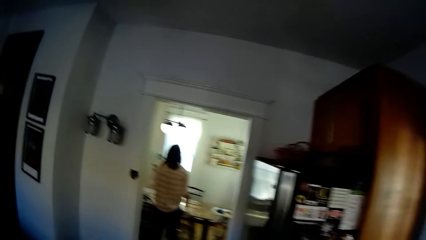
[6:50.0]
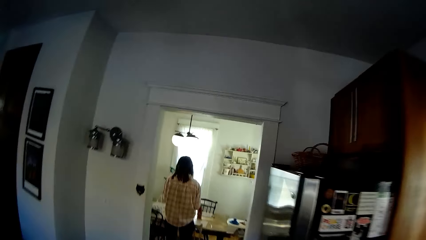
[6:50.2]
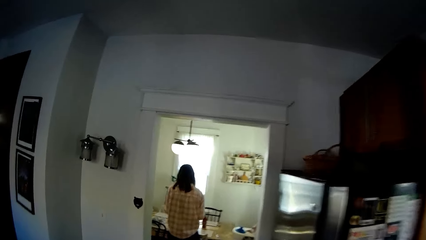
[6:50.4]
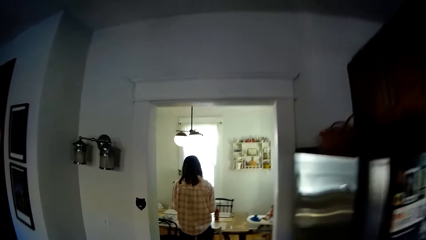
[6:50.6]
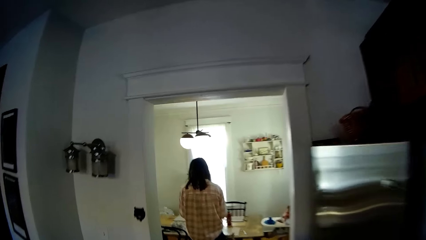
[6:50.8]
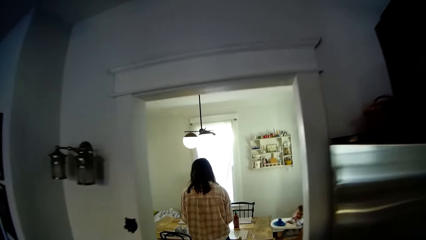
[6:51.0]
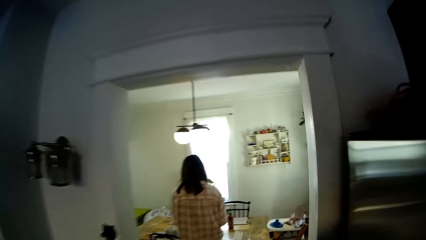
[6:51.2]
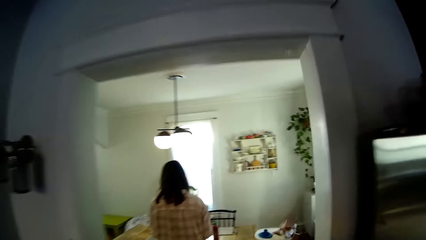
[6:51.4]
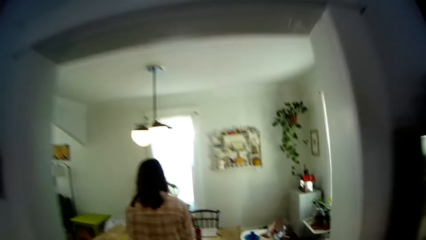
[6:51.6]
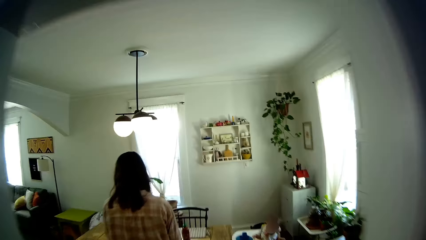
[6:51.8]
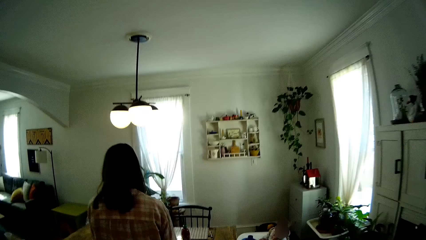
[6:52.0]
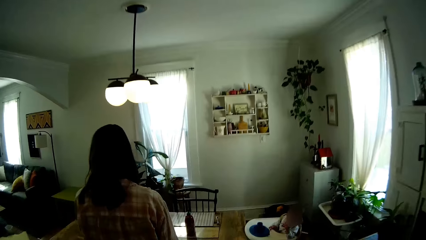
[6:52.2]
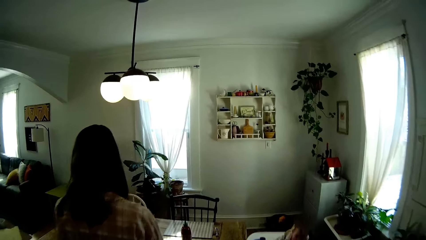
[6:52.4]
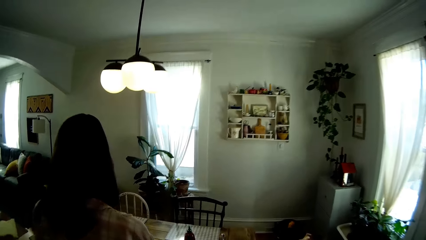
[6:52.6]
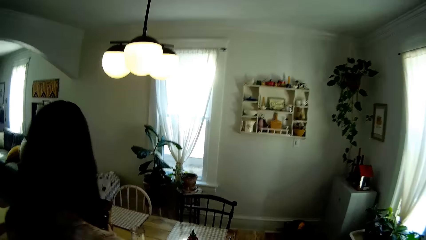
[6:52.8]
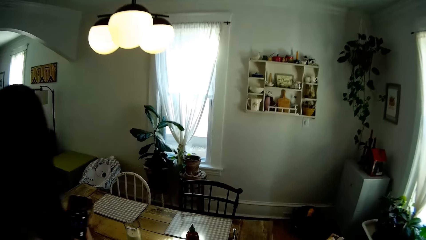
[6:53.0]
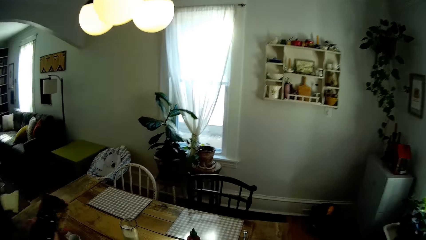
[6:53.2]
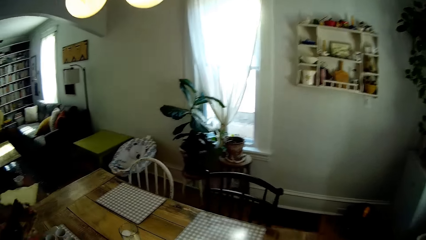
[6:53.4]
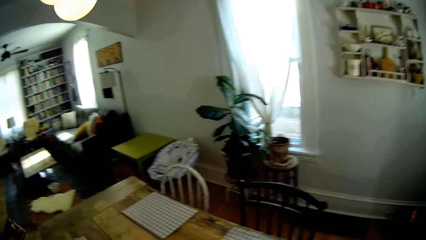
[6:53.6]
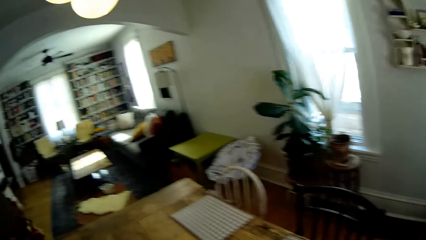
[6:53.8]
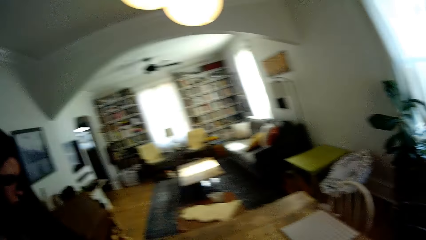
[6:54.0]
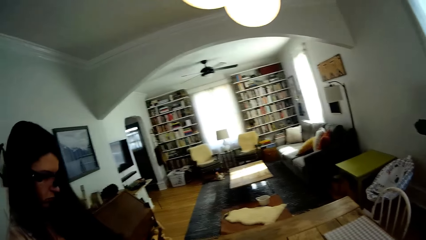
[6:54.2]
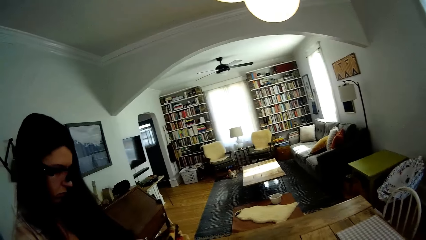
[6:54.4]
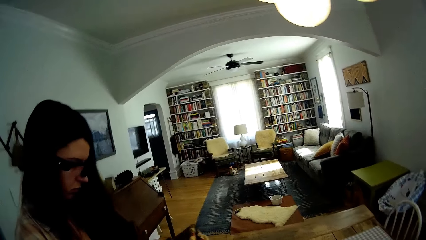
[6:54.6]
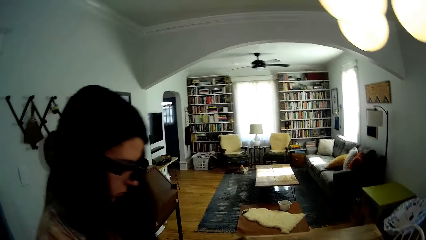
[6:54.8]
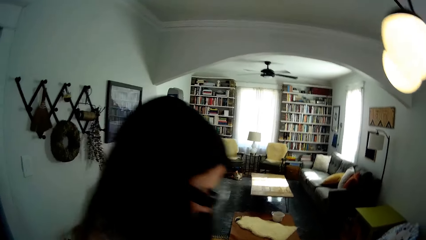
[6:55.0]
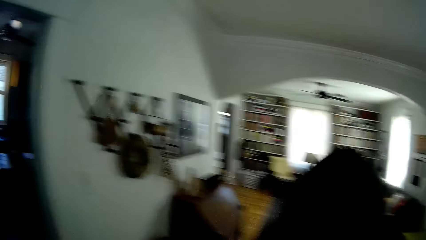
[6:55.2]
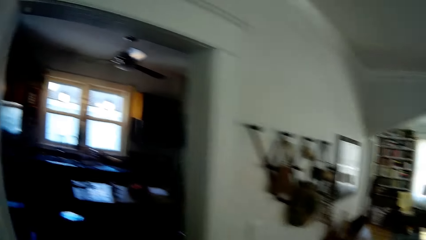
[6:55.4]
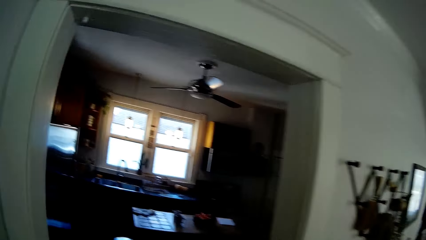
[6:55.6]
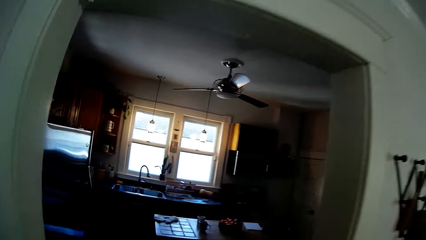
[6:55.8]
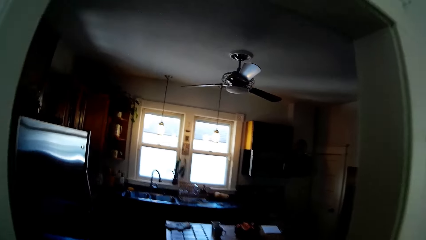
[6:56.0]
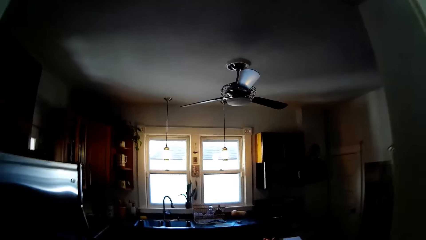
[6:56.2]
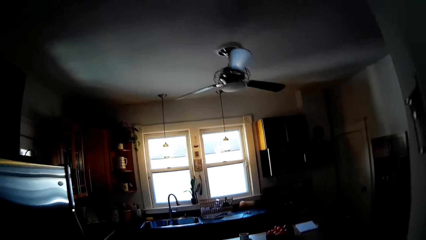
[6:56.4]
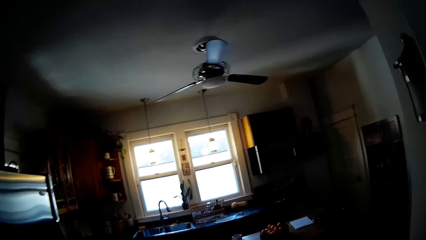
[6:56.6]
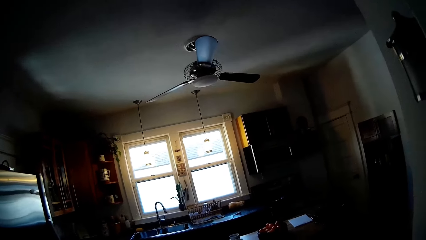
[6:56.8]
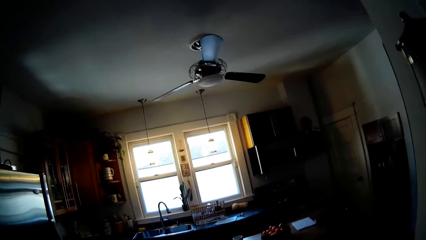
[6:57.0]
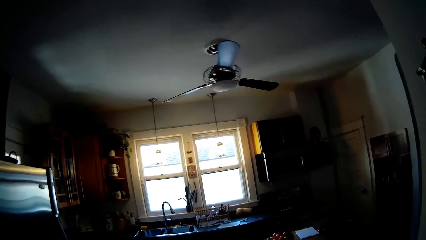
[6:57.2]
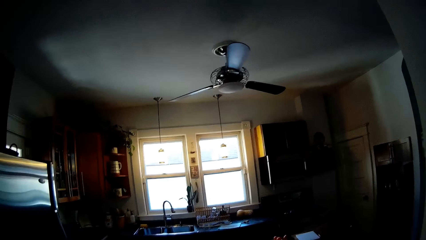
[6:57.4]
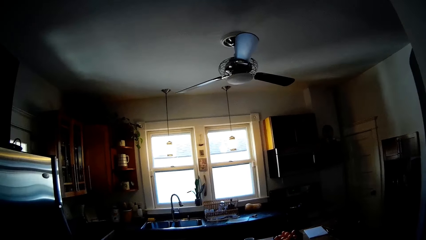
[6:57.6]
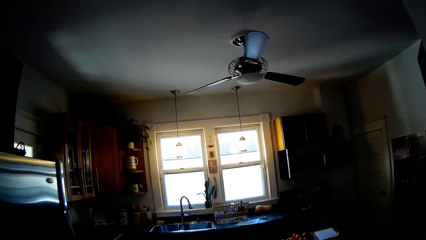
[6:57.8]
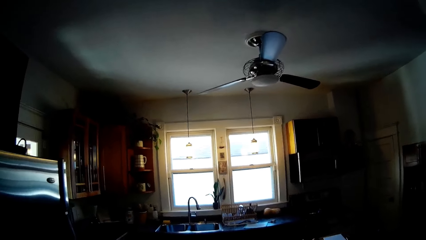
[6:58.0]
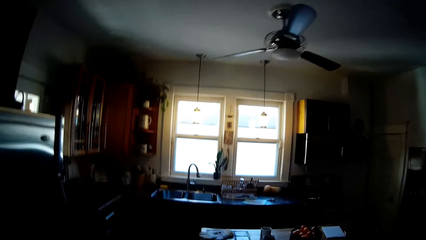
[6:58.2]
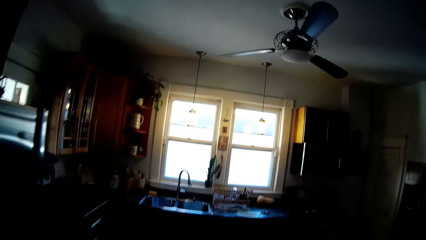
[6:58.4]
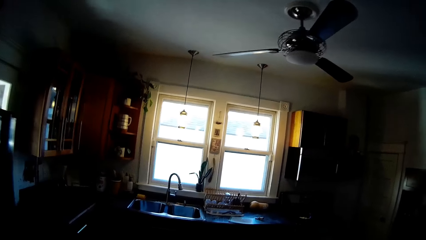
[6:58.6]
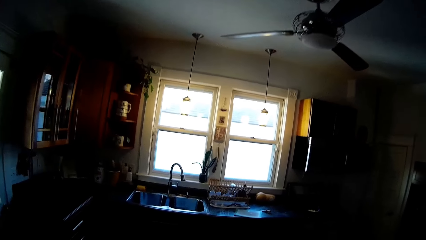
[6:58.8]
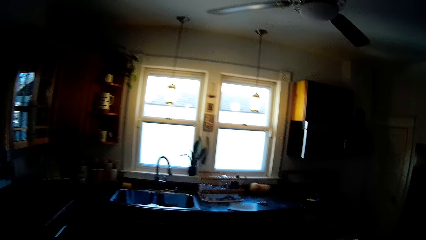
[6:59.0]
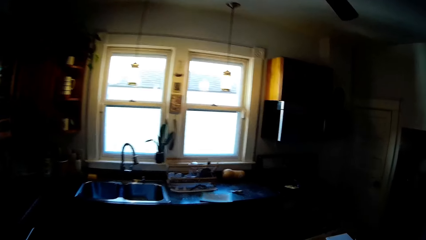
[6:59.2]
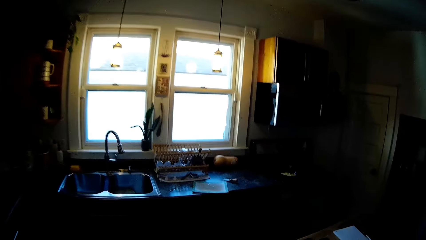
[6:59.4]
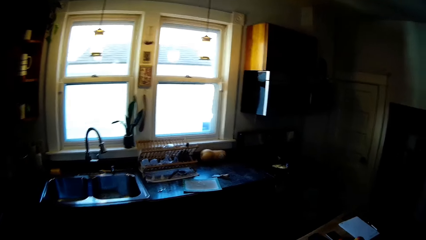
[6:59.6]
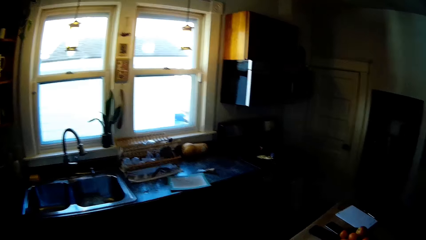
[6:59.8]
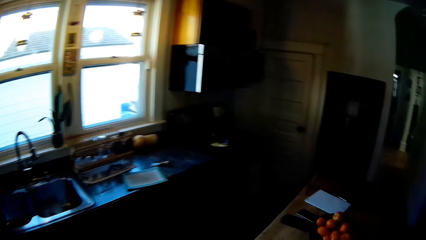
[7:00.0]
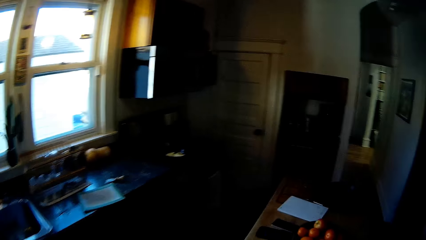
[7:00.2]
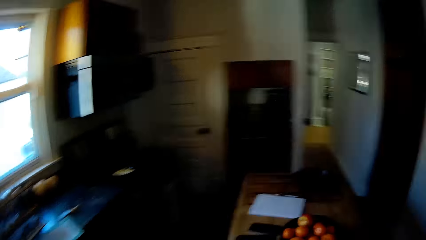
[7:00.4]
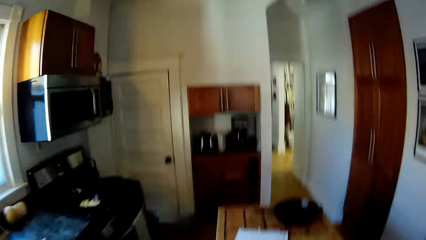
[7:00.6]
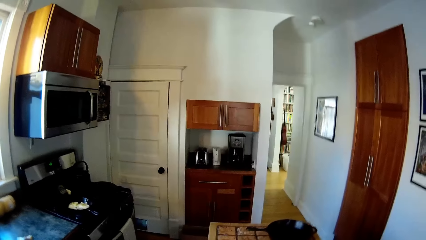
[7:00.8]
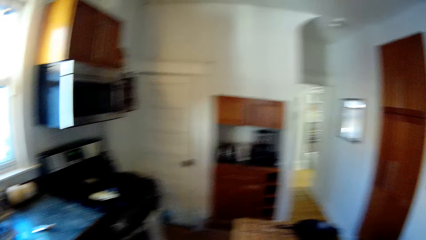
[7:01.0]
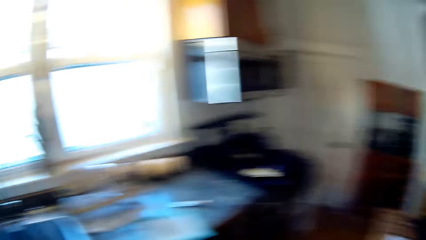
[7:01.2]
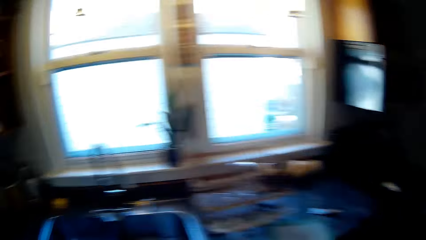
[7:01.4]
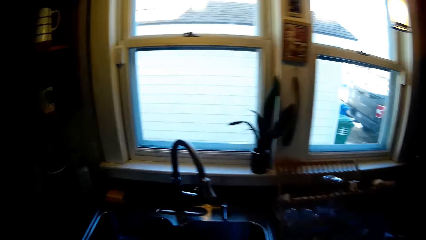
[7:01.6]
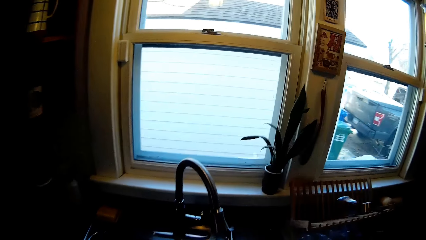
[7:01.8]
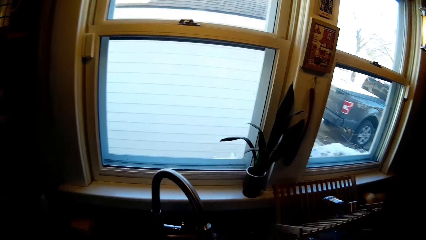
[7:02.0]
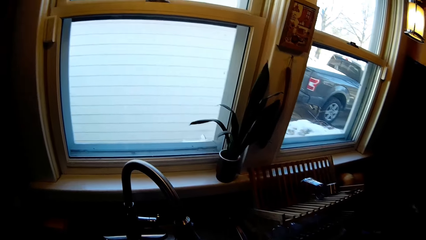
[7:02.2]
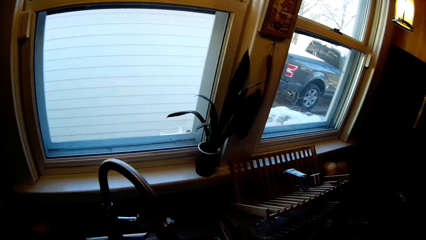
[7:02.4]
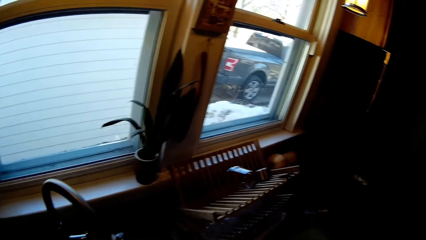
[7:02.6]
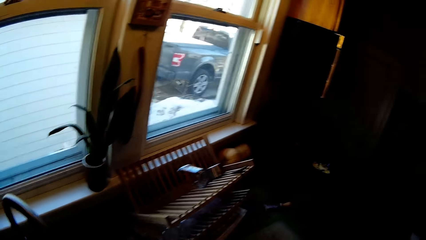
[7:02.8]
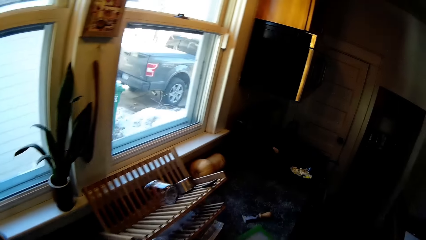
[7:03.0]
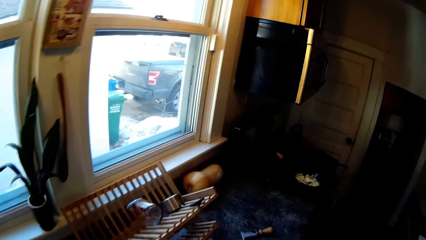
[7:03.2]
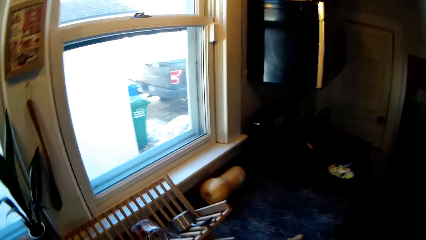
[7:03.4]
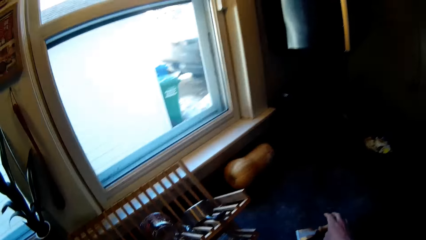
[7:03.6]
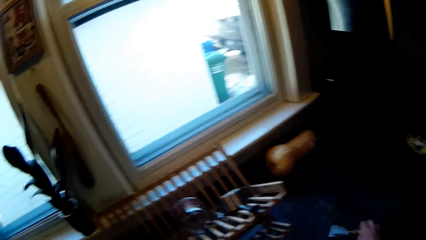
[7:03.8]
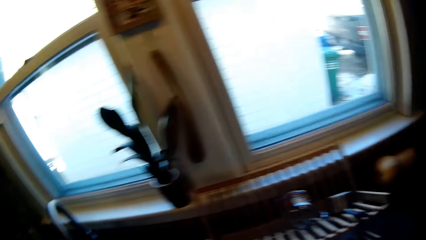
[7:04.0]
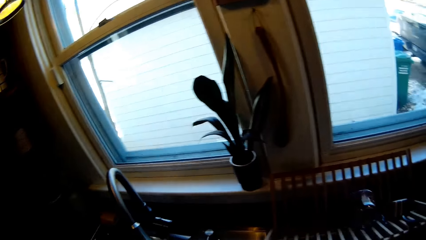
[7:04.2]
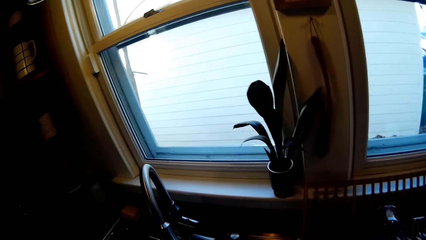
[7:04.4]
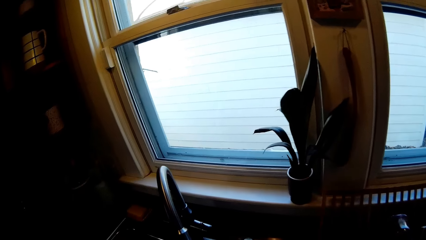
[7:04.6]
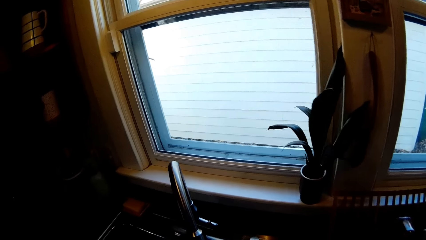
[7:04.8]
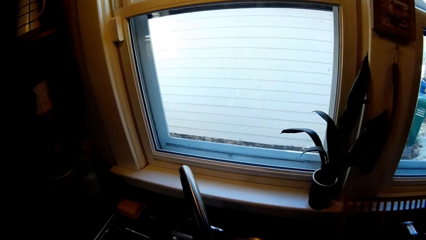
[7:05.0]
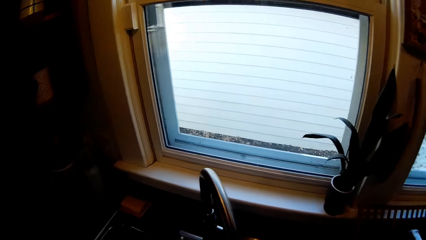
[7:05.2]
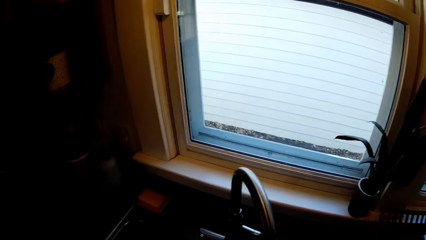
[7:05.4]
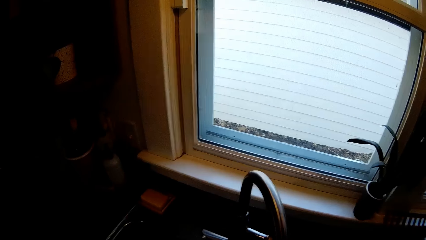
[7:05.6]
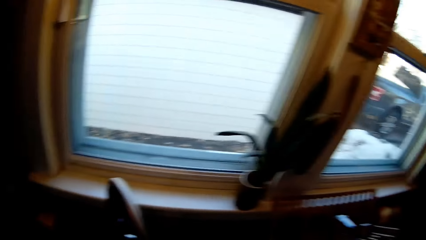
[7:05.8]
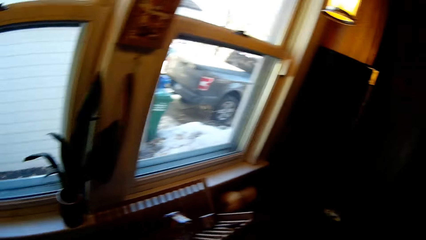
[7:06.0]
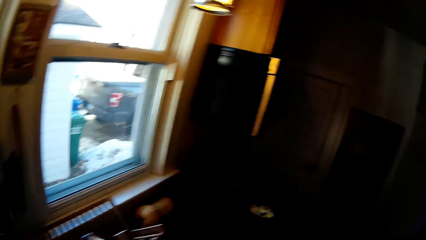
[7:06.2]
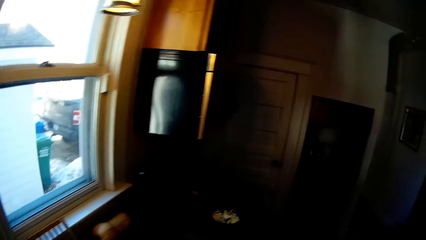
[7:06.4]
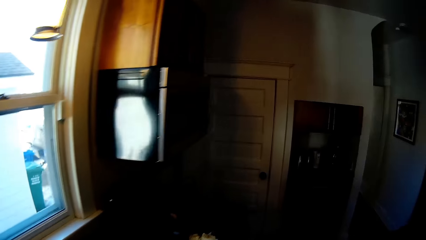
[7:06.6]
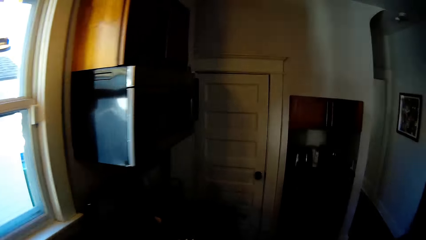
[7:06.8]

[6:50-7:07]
The camera wearer walks out of the kitchen. He drops something. He walks into the kitchen. He walks. He looks around. He picks up a kitchen spatula on the countertop with his right hand.
